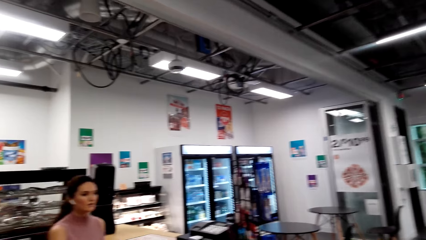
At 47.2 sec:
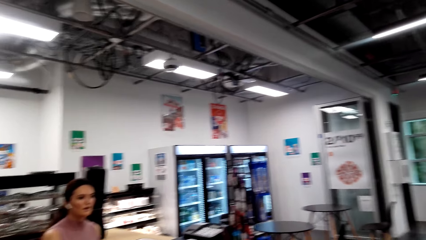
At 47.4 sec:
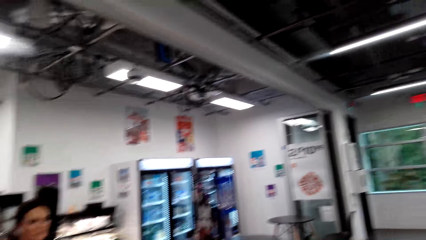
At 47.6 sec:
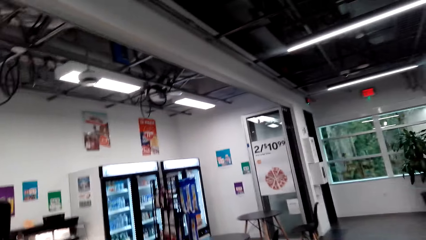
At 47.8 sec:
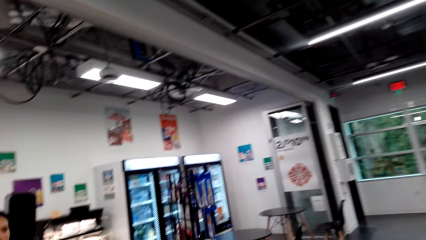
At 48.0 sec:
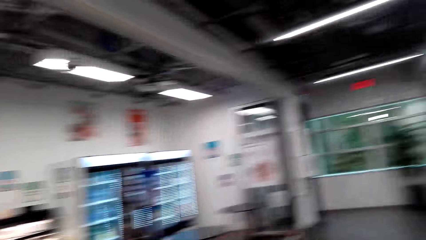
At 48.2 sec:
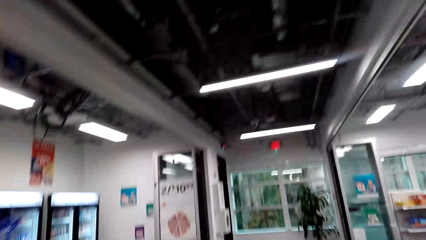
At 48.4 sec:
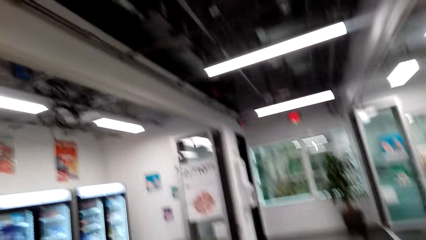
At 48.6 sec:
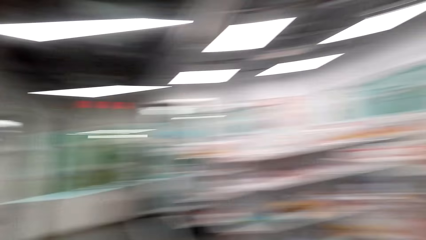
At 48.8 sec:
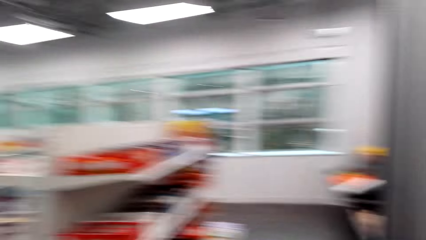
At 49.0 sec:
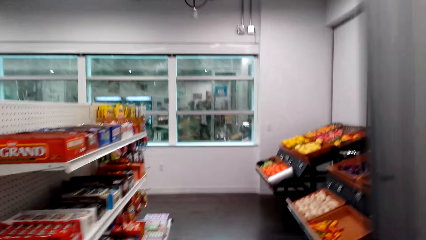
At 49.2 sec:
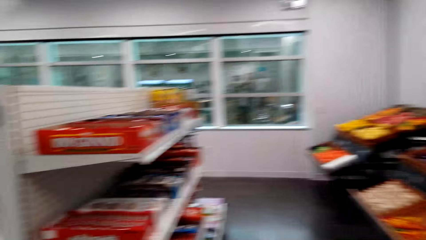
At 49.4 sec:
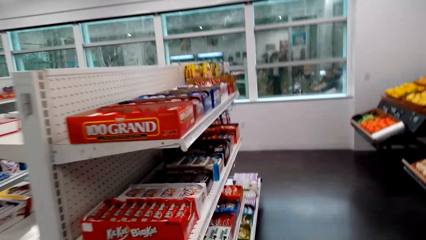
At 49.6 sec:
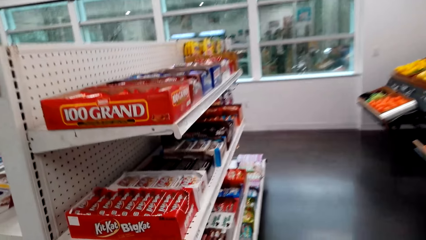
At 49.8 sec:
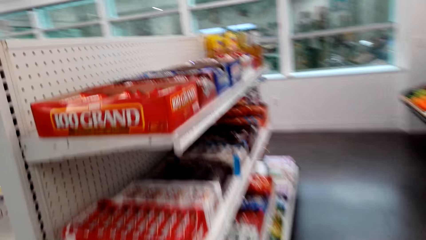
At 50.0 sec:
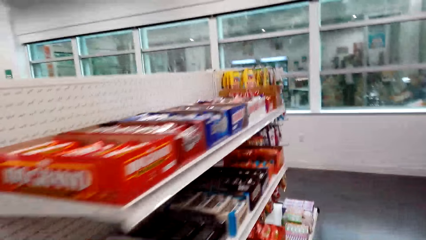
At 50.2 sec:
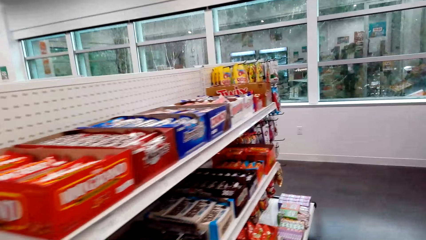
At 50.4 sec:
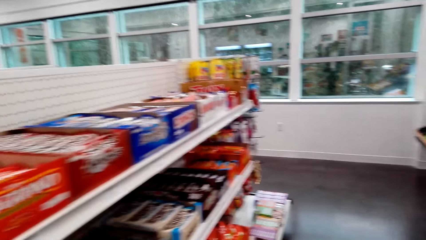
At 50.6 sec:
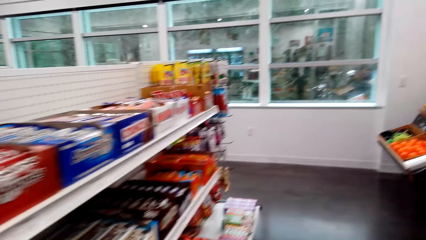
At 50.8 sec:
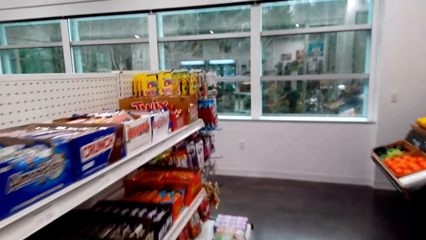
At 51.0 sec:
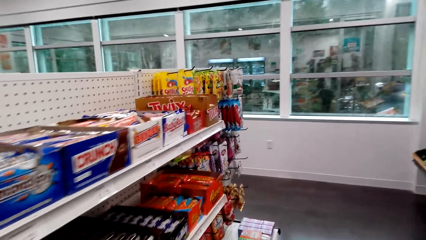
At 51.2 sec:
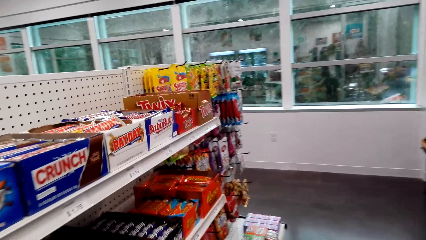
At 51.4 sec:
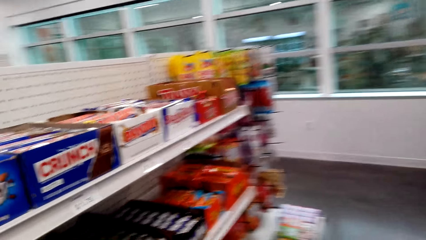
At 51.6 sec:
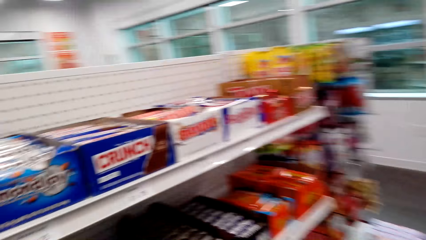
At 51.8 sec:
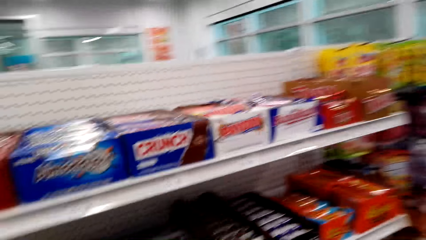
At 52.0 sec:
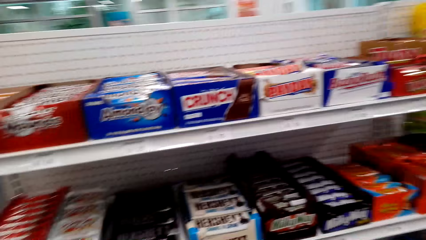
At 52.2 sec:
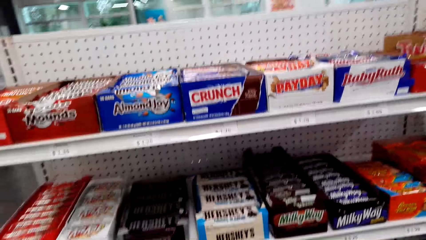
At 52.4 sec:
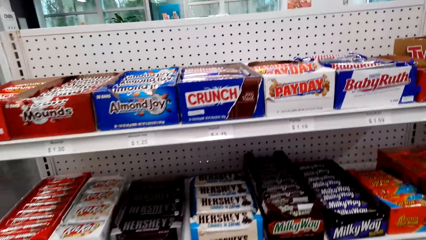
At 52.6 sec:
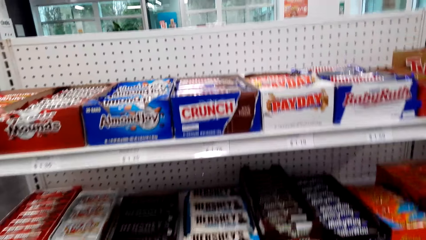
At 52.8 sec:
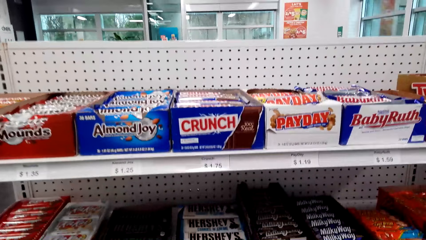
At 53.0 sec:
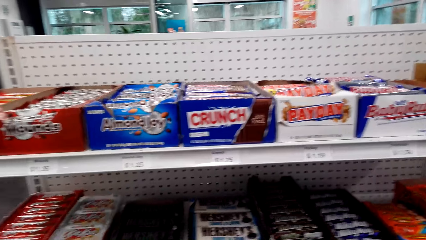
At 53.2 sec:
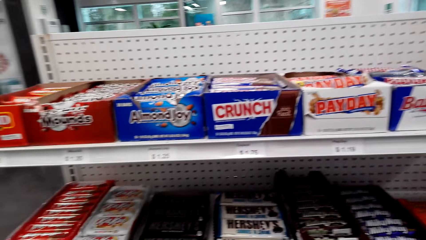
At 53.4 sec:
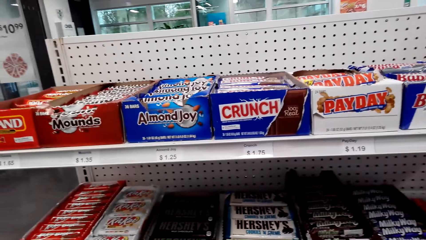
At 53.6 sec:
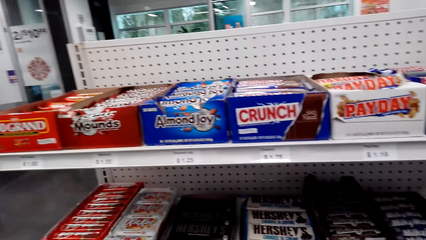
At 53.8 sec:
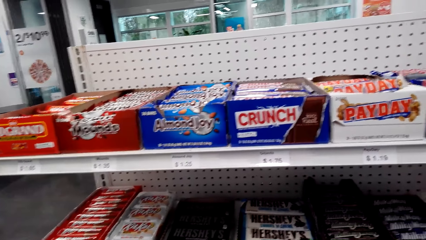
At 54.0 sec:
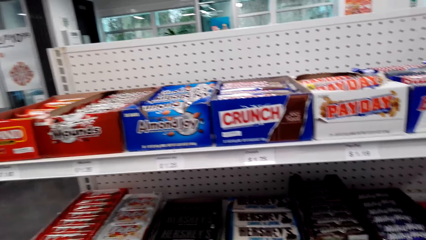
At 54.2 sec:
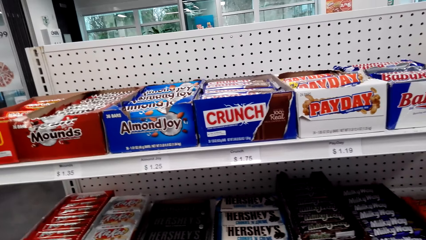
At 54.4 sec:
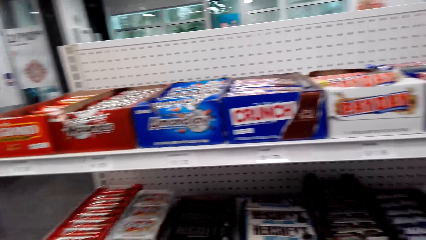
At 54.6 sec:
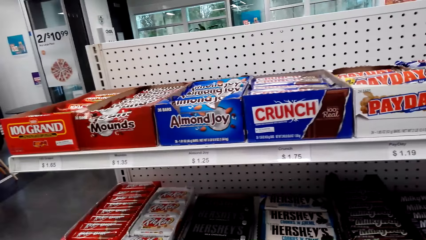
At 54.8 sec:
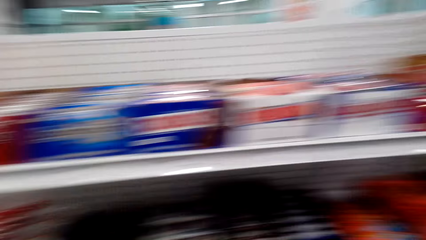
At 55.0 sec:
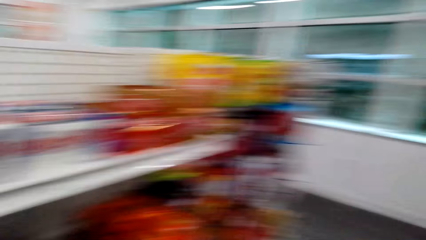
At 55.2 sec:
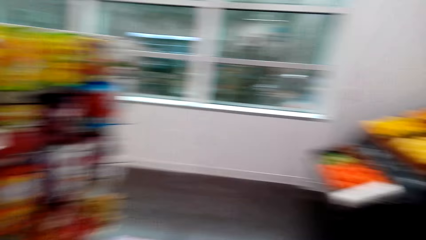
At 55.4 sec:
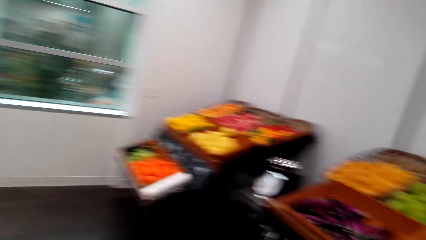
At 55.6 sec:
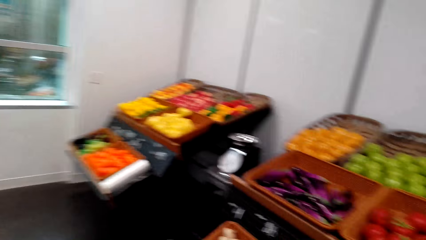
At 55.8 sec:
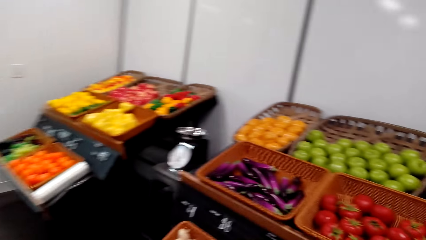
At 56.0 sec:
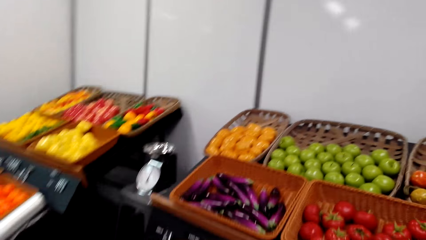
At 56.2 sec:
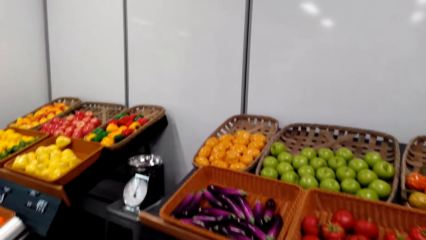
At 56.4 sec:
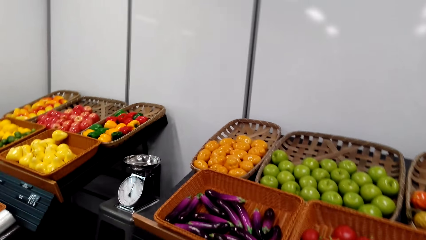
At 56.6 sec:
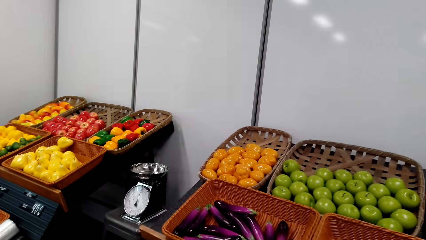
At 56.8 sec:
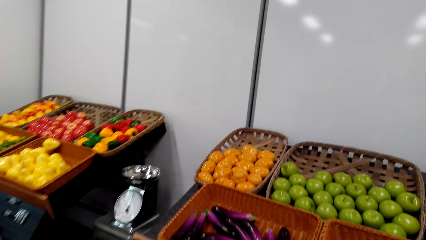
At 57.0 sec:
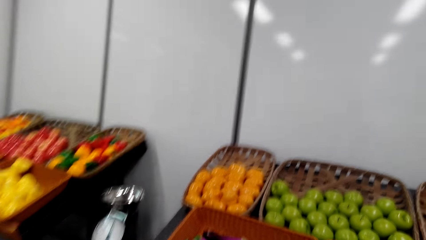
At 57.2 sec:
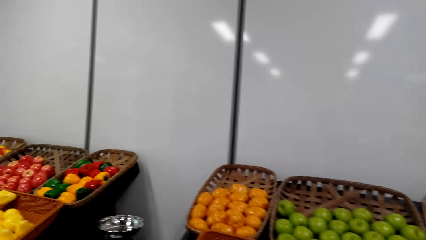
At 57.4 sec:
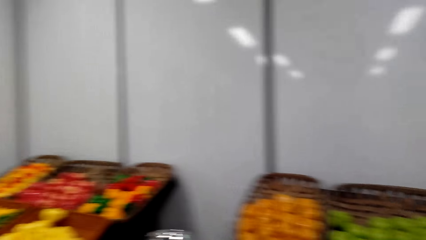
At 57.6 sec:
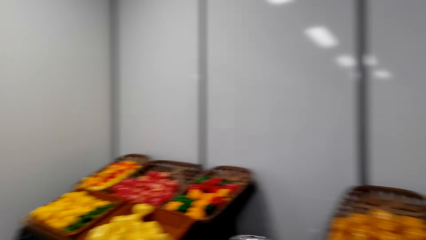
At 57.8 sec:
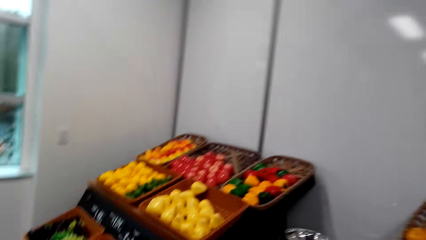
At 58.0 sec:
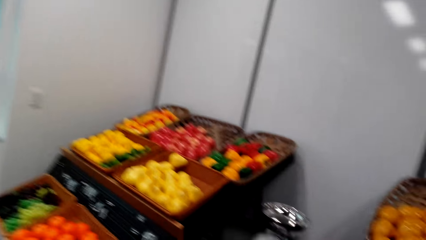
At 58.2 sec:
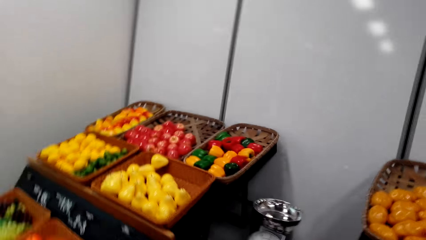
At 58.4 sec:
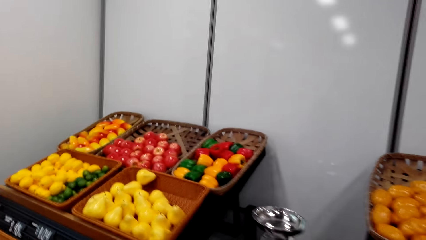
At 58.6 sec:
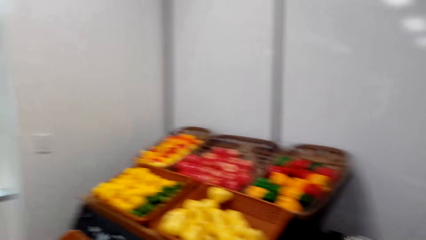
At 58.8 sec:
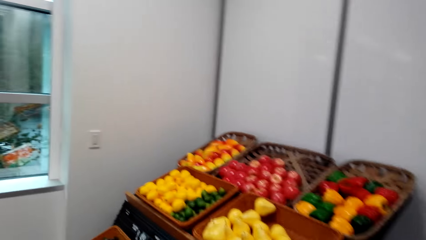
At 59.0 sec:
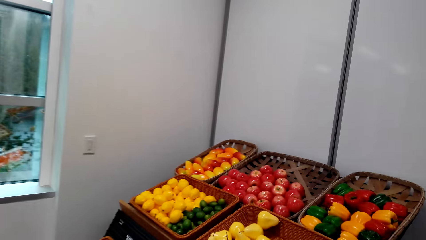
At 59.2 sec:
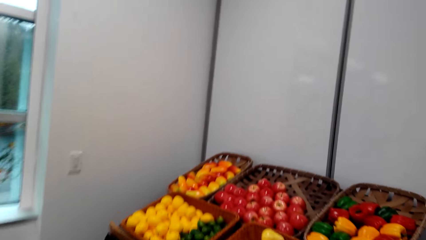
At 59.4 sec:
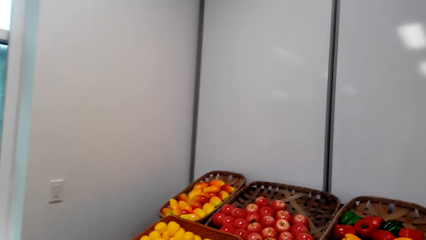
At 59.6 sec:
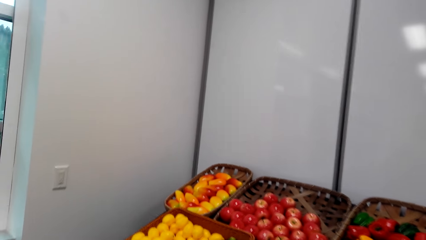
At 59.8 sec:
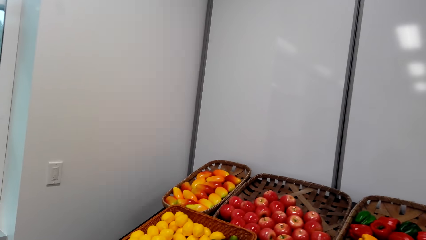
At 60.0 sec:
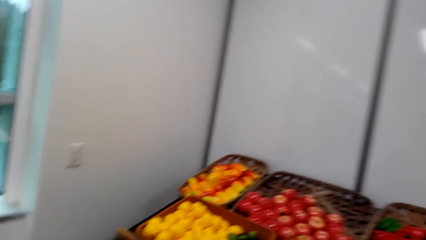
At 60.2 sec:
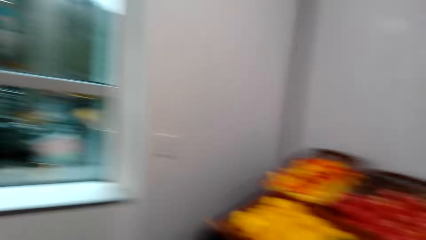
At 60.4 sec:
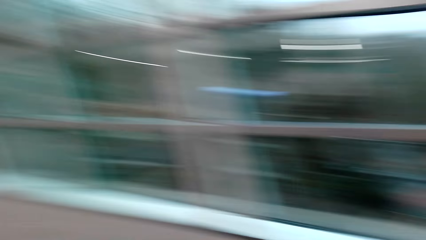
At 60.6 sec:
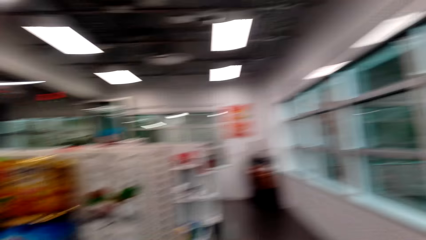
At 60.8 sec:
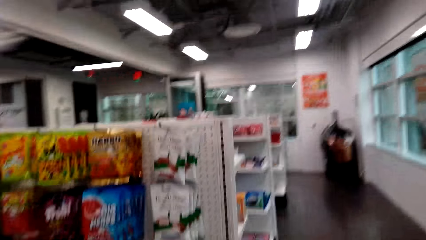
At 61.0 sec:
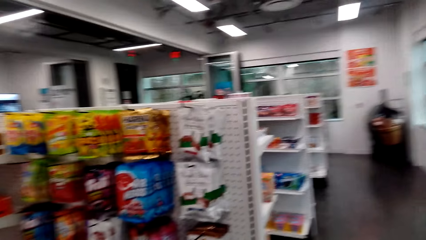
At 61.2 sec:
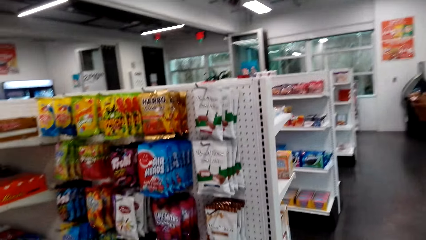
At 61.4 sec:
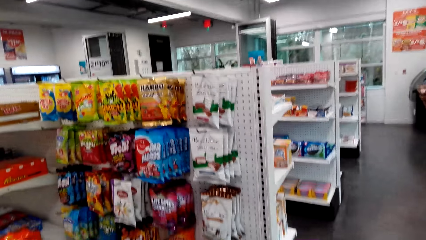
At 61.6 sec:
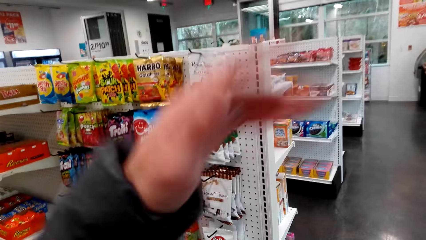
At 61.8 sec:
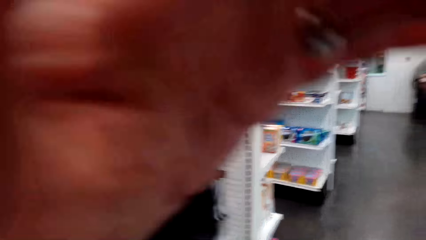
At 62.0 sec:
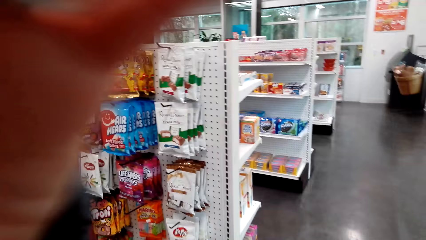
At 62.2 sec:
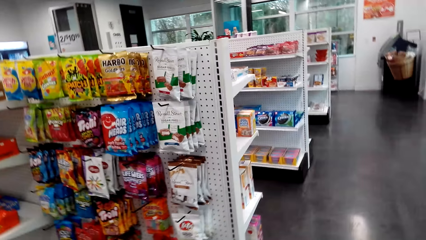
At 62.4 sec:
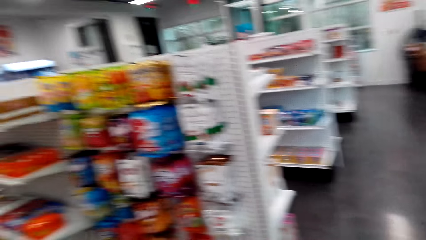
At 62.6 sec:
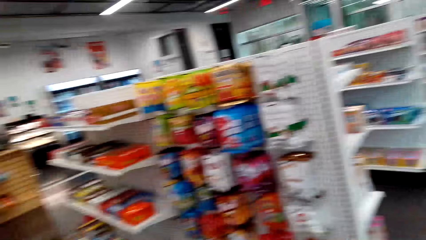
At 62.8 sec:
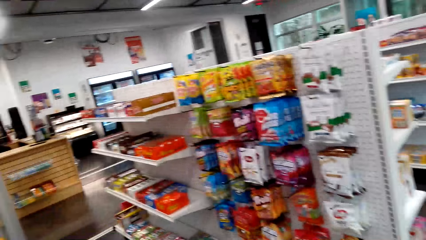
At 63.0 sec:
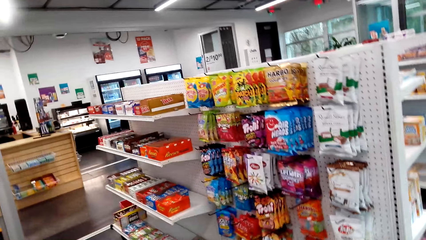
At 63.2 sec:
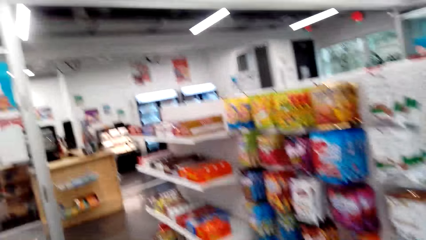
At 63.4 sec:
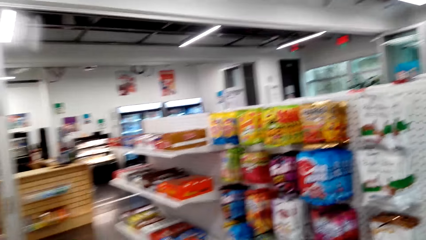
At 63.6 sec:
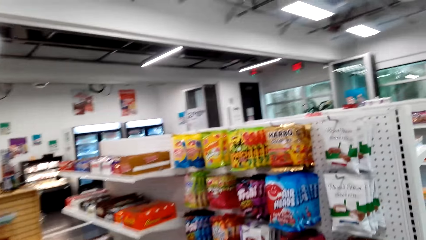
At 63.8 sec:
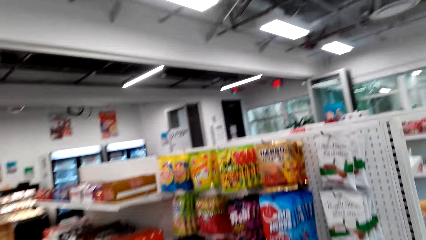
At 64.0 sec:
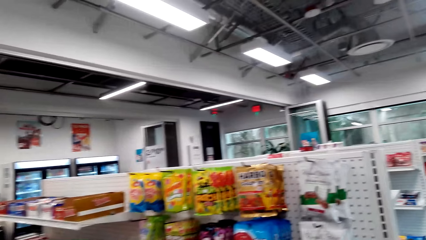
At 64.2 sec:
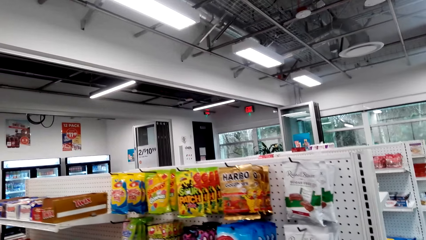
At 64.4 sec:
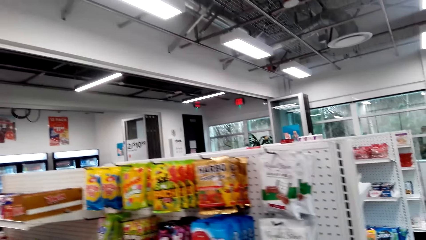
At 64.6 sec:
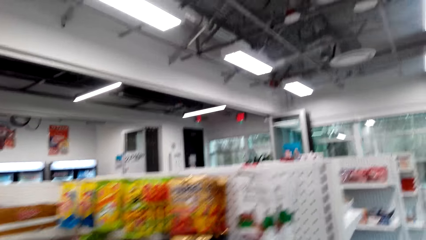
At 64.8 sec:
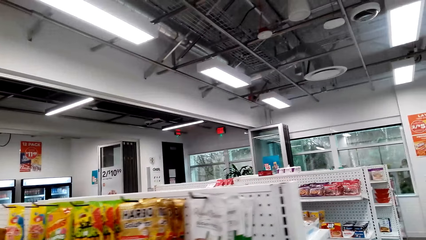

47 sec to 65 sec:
A woman speaks to the camera wearer. The camera wearer walks around the store. They look around. They touch the camera.
